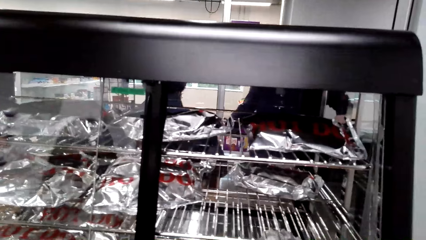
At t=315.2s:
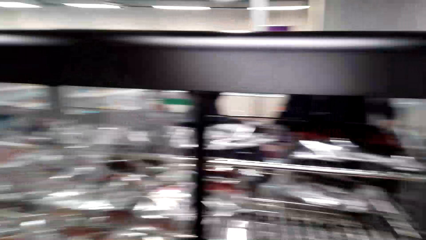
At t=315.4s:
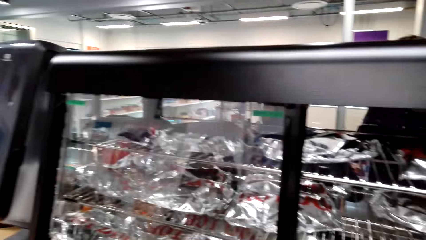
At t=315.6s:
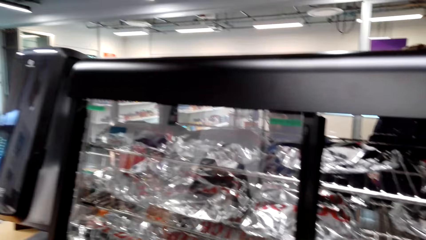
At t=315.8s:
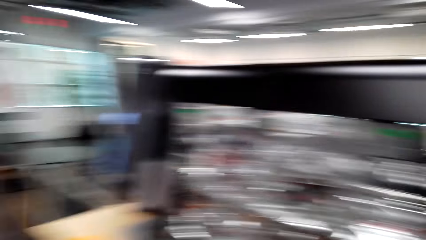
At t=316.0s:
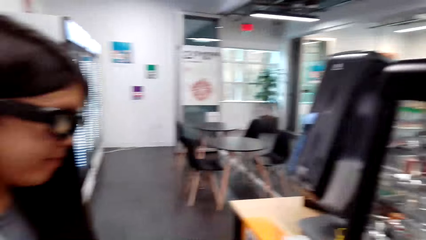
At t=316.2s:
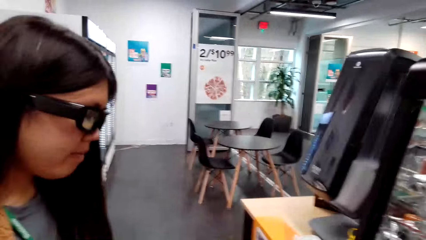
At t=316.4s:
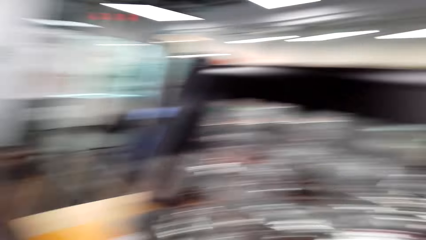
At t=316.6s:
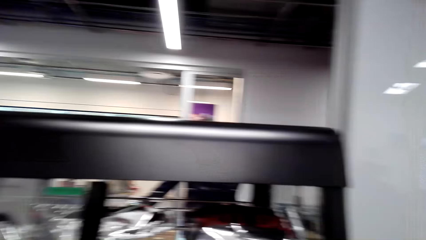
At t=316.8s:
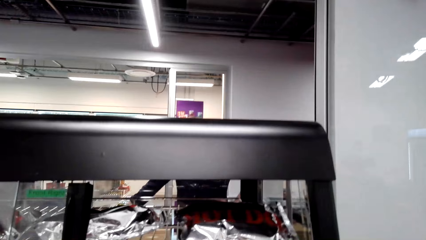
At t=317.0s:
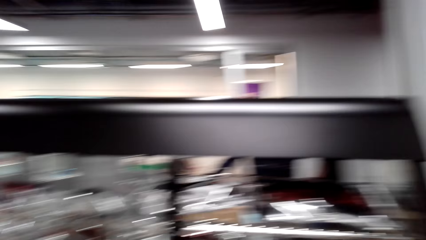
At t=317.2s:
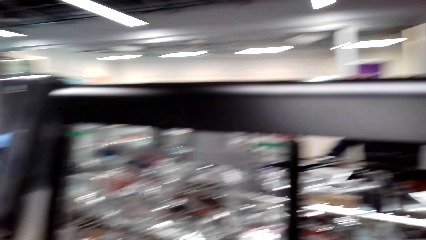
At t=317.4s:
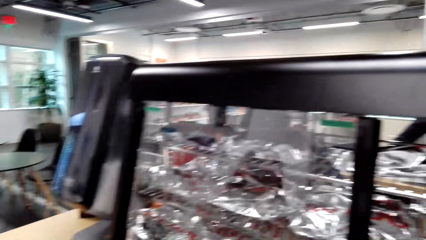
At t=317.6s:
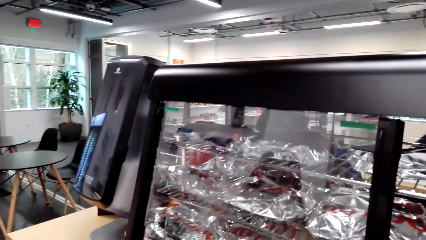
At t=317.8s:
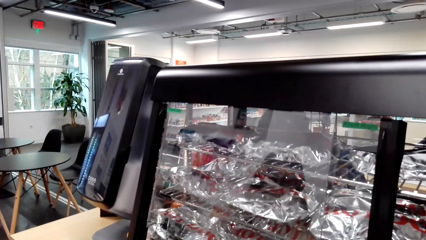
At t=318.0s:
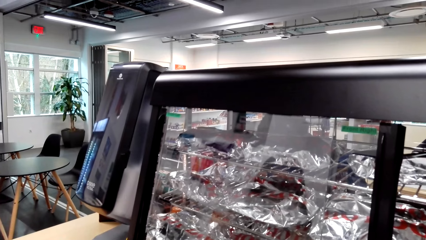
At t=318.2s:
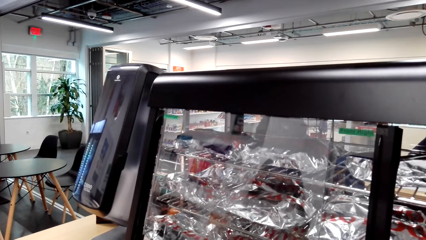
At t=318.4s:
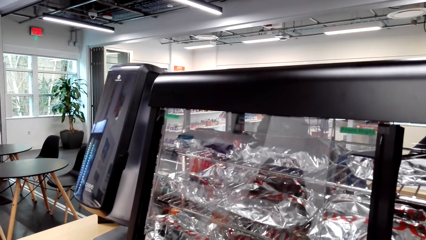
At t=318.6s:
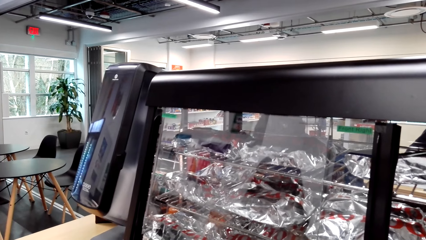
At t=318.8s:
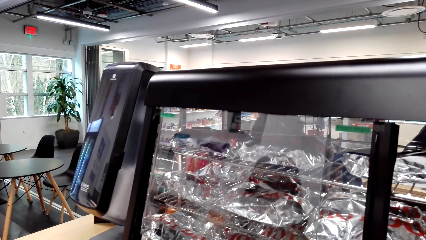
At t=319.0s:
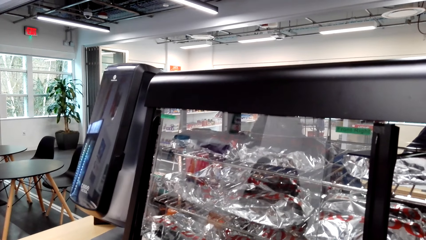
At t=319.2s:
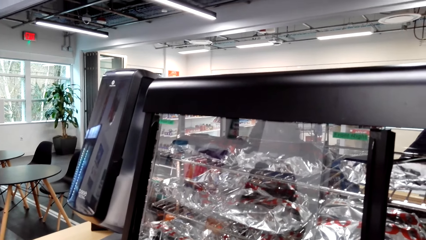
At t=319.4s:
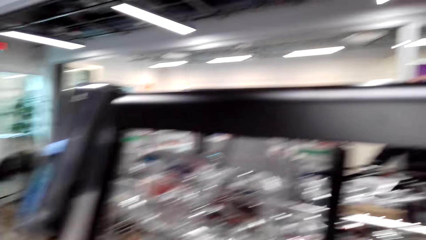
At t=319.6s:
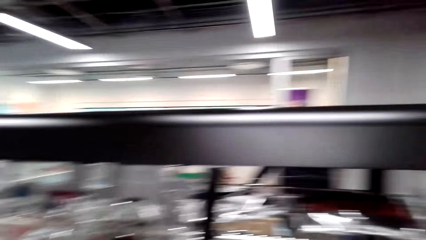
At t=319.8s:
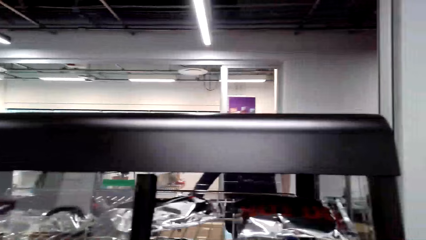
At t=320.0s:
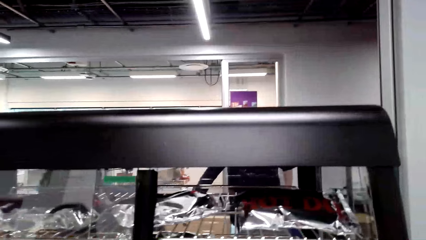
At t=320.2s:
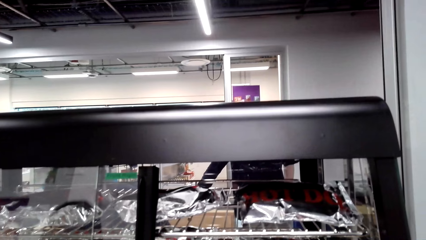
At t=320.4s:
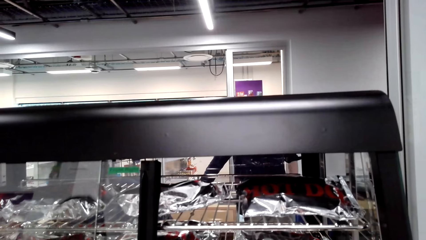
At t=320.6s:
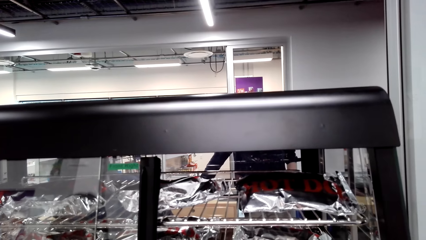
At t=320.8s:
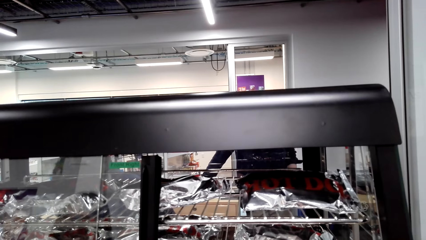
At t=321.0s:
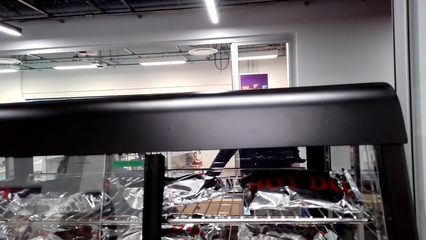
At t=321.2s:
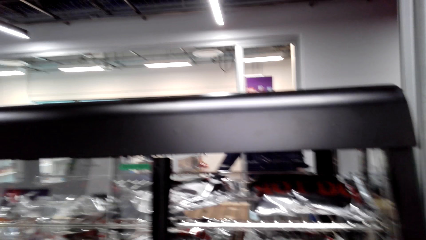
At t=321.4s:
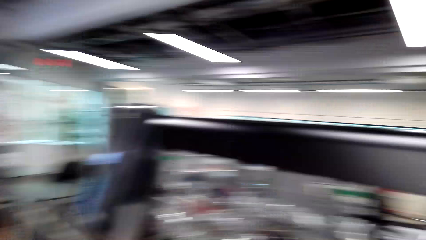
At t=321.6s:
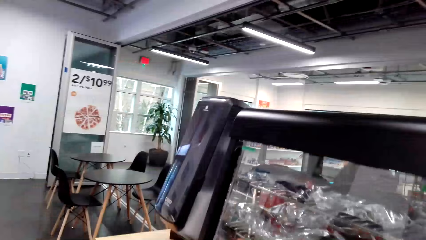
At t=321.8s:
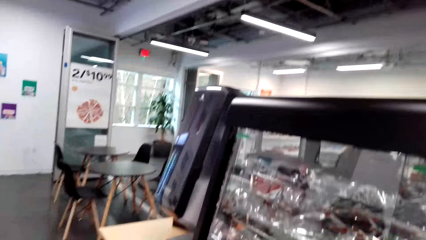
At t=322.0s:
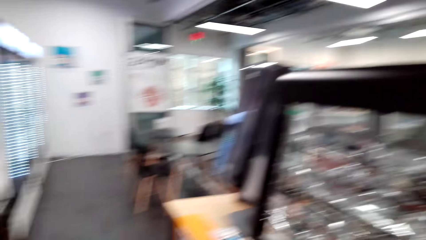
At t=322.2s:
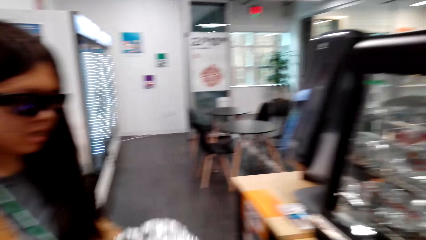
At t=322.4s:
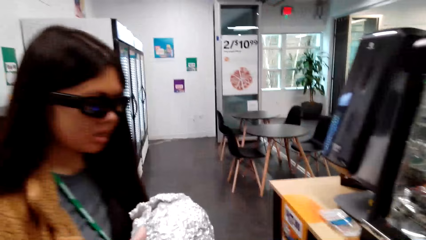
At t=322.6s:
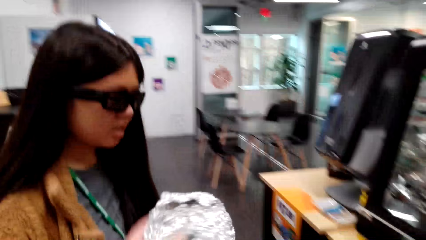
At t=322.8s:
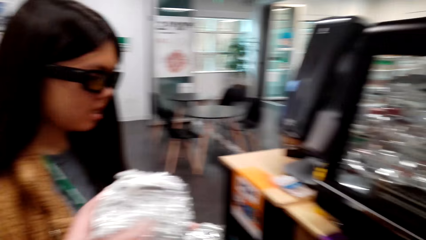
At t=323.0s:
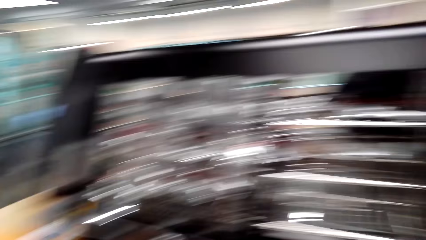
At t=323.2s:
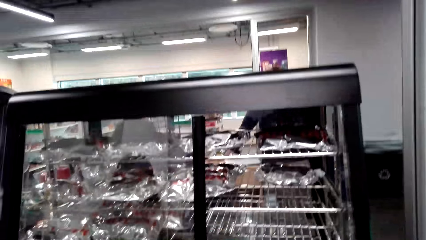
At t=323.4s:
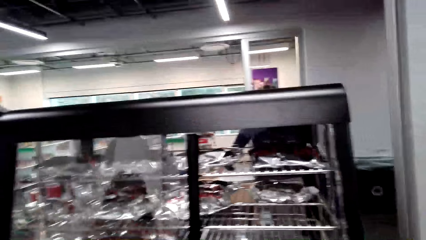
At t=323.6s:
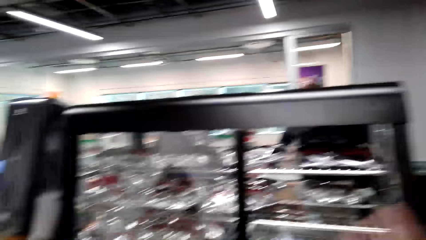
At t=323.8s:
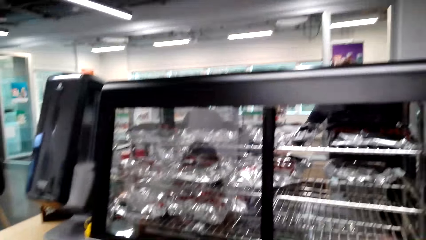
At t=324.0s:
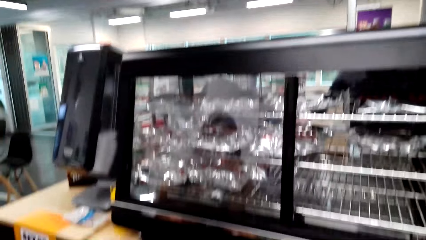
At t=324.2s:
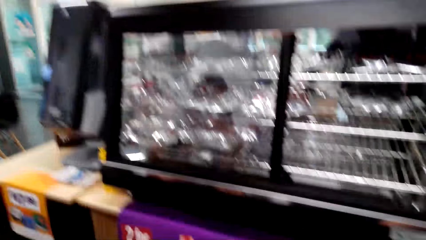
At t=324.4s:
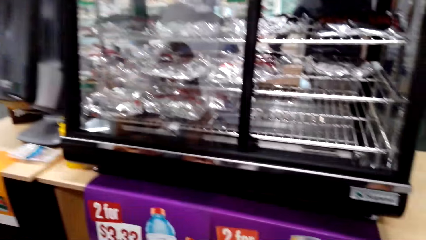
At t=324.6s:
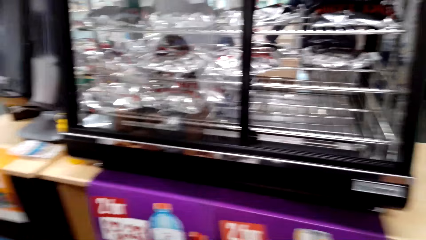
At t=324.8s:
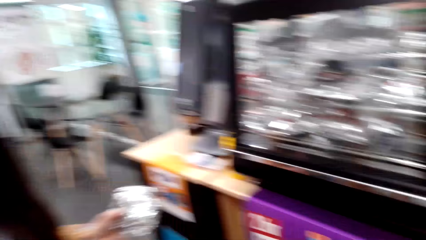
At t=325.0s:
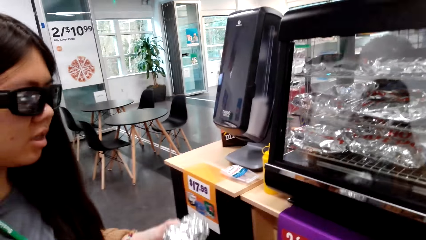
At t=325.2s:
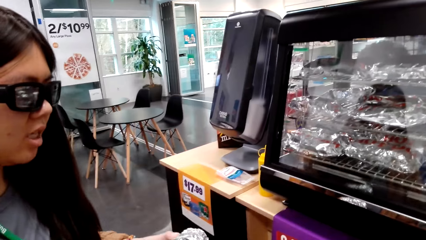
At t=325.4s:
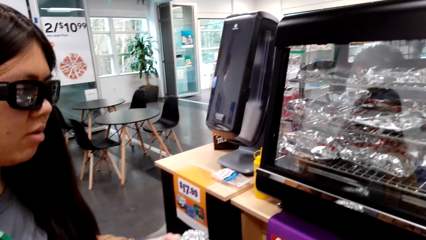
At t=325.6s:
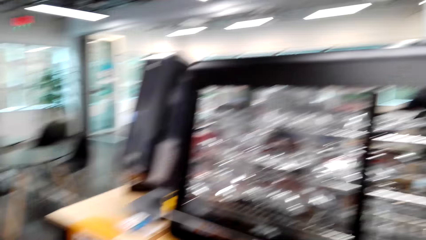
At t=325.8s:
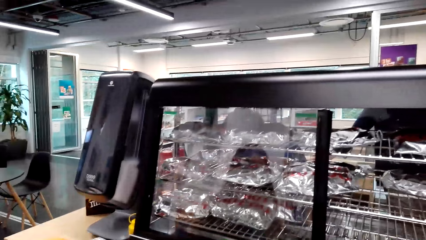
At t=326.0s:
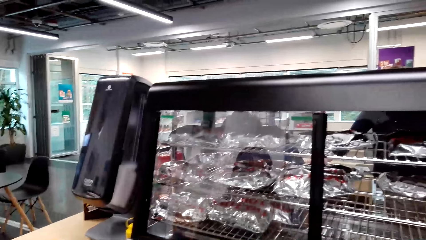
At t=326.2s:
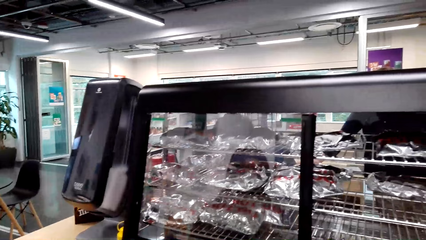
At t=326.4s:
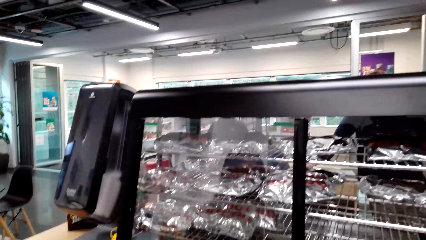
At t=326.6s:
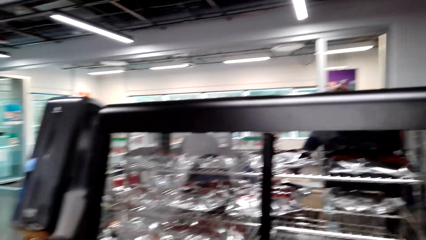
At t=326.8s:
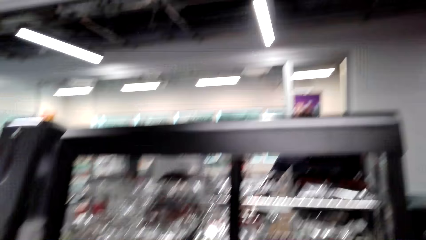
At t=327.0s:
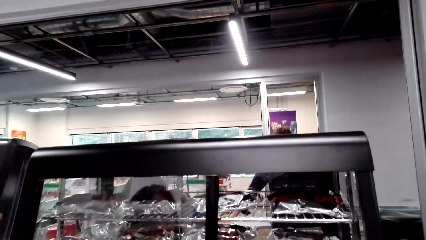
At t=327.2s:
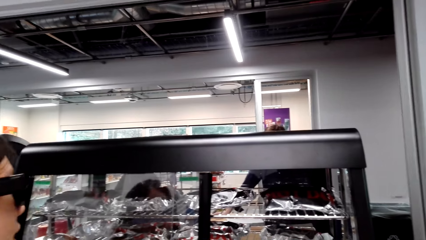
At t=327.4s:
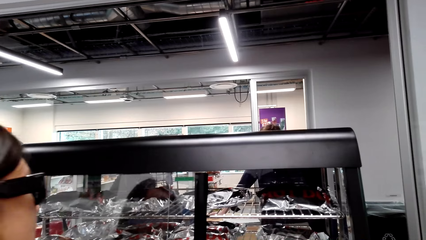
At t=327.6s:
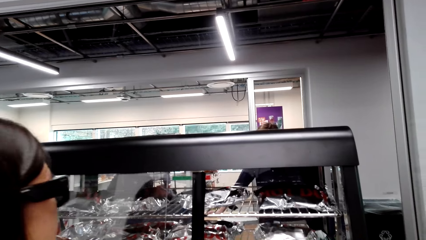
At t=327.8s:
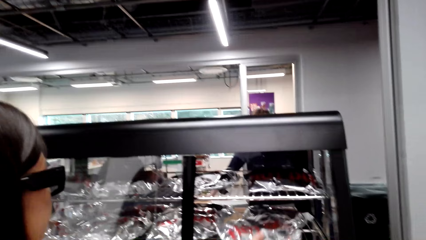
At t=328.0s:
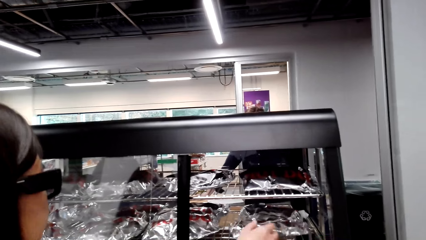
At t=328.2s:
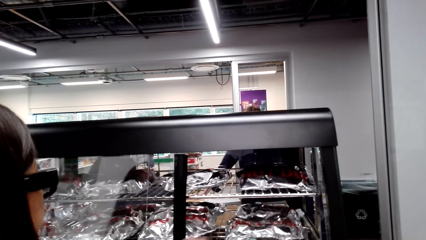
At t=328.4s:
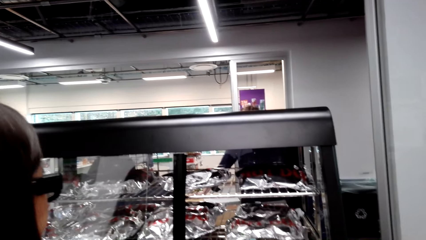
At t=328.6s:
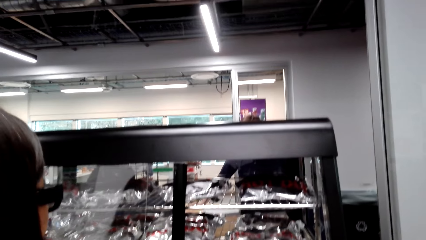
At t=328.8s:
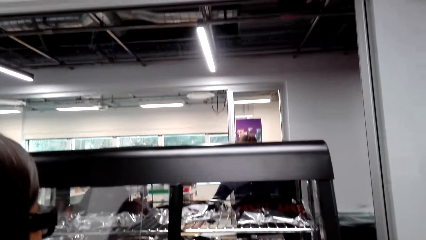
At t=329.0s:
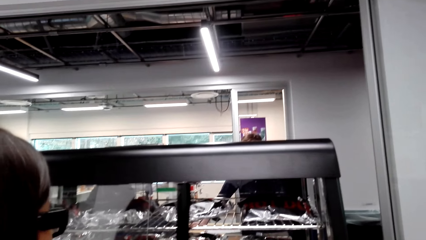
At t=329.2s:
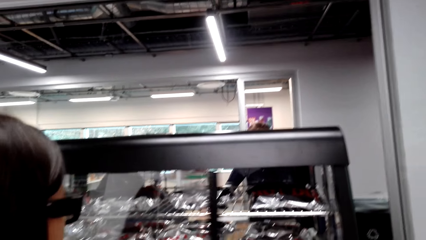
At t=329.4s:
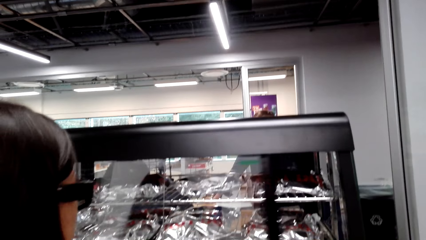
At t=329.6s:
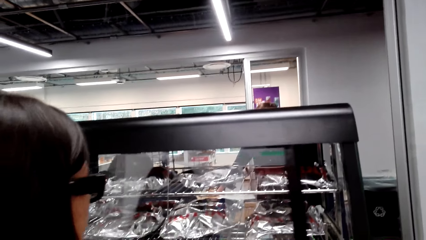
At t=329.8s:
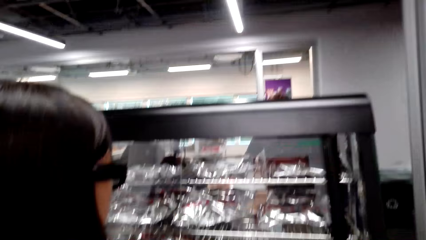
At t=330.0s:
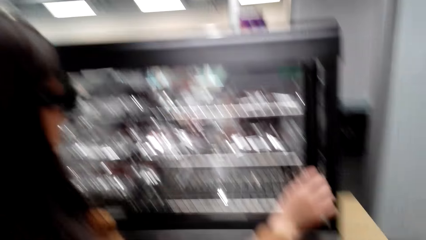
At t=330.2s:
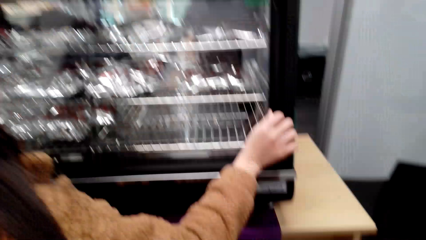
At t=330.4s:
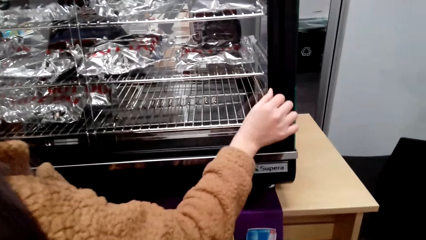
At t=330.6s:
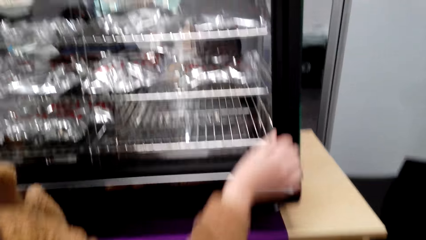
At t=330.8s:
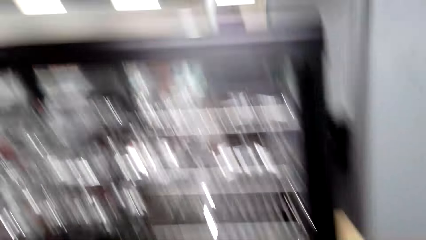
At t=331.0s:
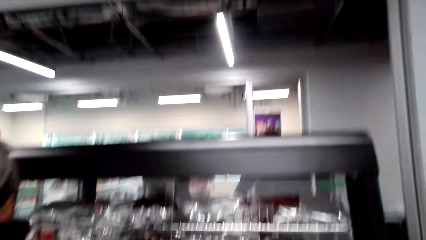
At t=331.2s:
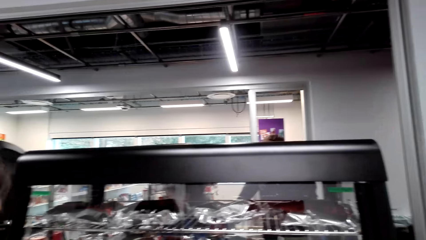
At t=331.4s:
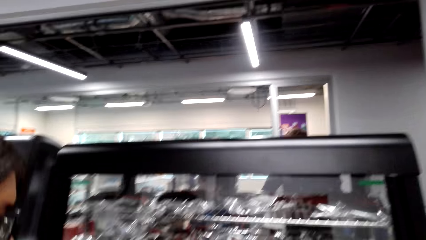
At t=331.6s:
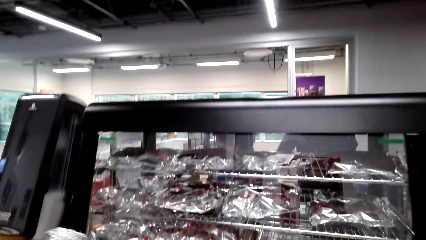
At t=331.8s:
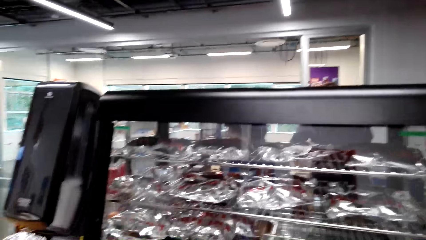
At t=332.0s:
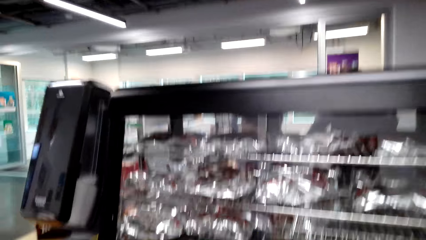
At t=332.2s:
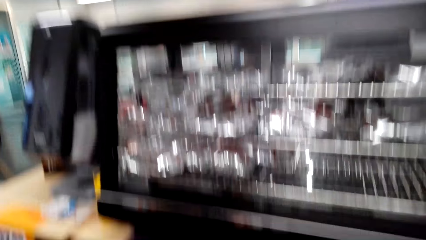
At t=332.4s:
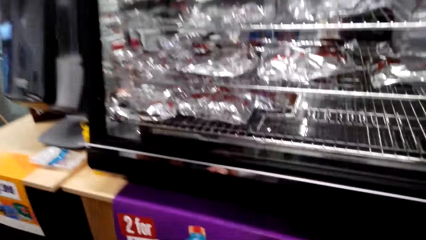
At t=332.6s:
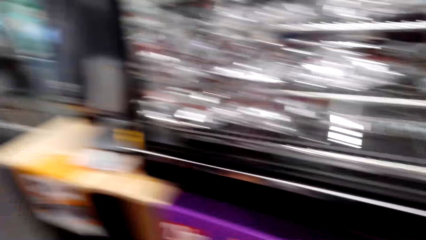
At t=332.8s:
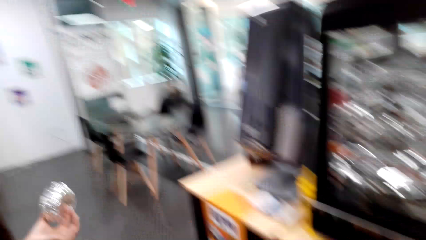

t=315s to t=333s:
The camera wearer talks with a lady and looks around. The lady speaks to the camera wearer. The camera wearer looks around and talks with the lady. The lady holds something and picks up a burger from the grill. The camera wearer talks with the lady. The lady opens something. The camera wearer talks with the lady. The lady closes the grill door. The camera wearer looks around.
